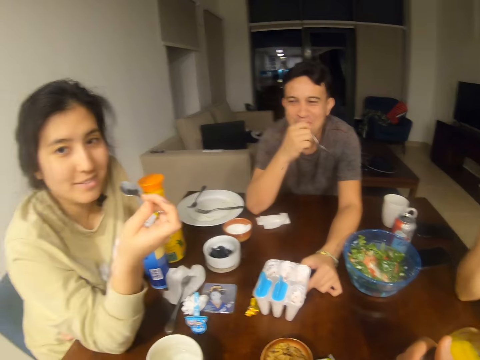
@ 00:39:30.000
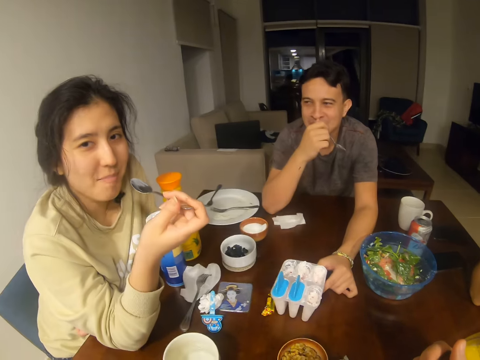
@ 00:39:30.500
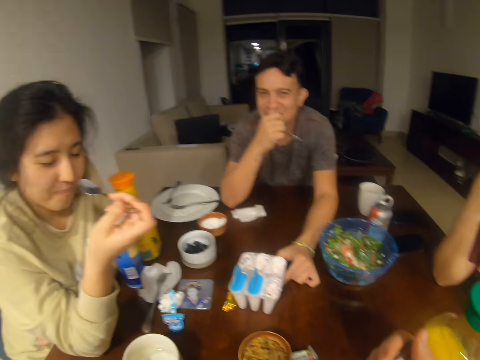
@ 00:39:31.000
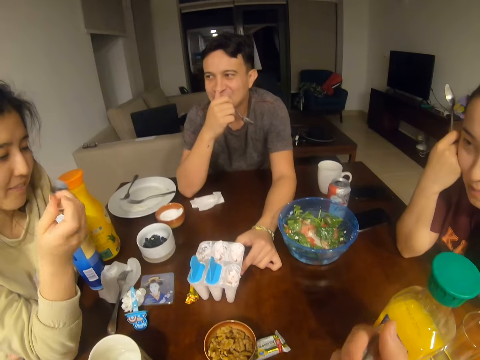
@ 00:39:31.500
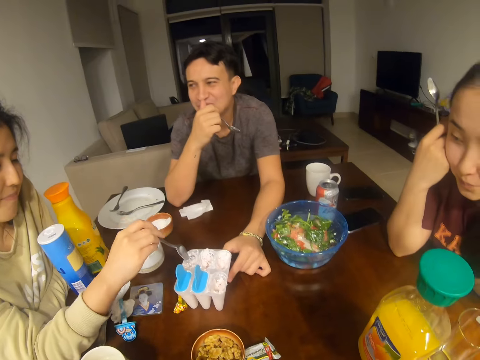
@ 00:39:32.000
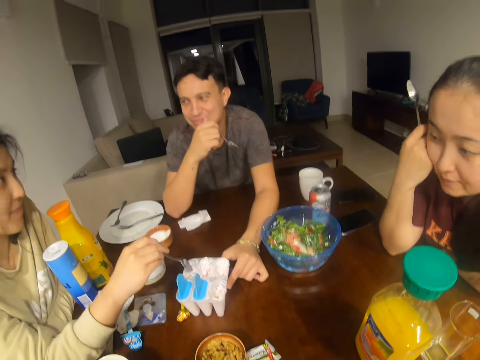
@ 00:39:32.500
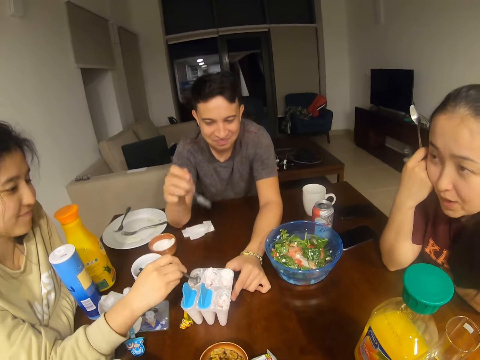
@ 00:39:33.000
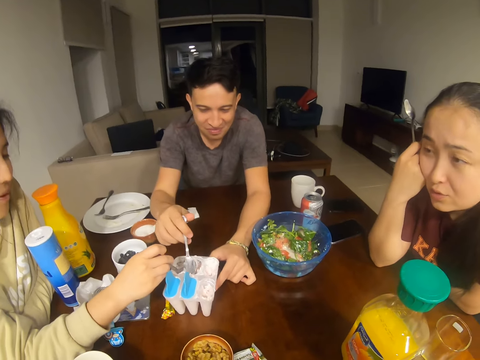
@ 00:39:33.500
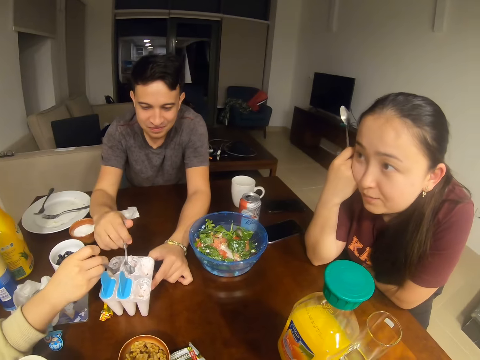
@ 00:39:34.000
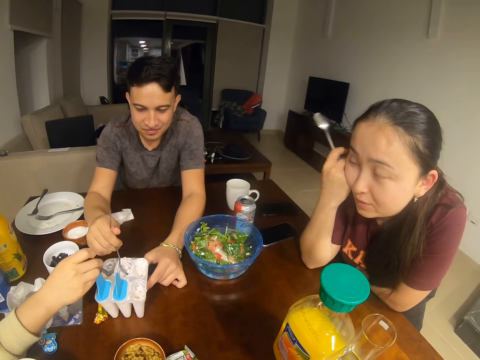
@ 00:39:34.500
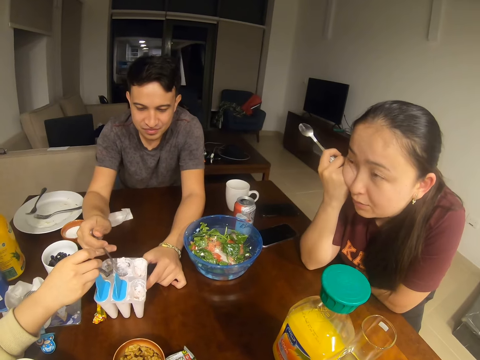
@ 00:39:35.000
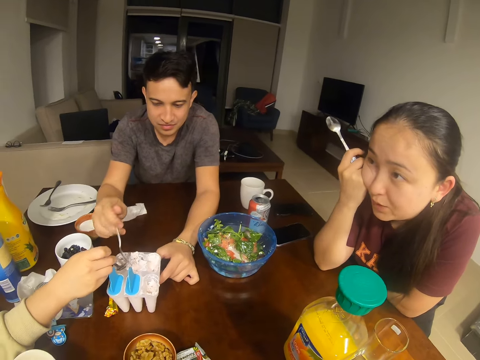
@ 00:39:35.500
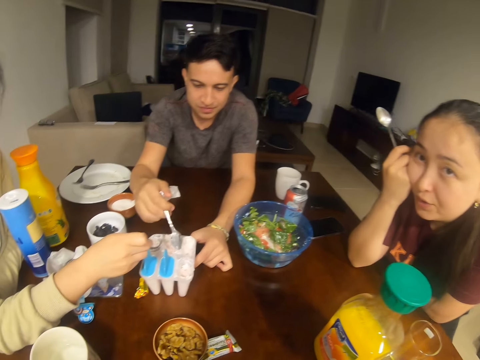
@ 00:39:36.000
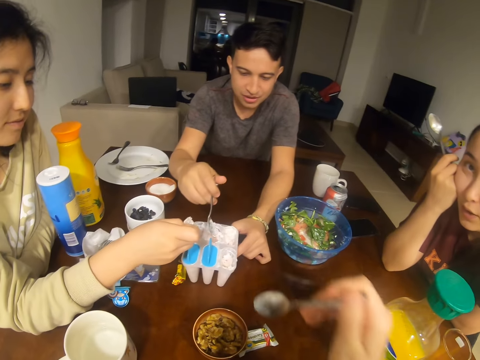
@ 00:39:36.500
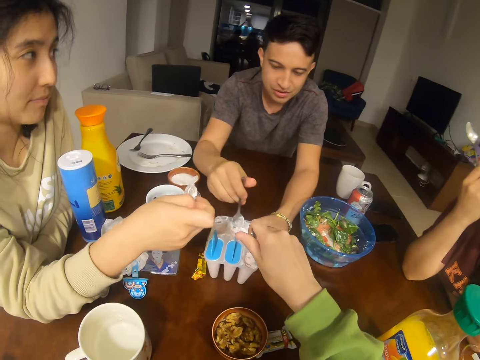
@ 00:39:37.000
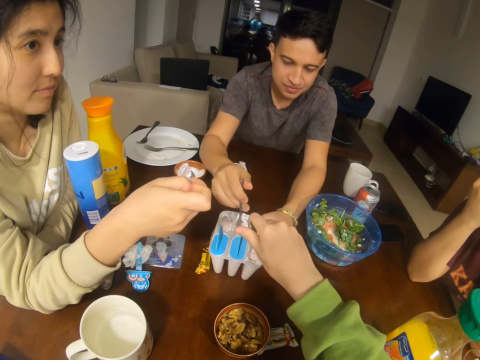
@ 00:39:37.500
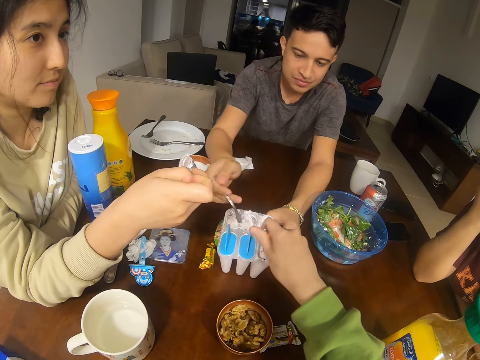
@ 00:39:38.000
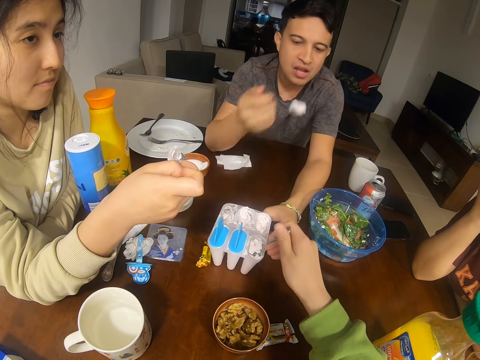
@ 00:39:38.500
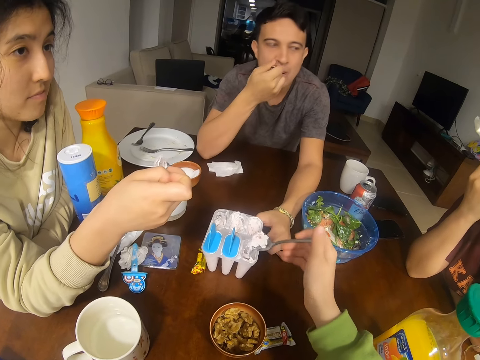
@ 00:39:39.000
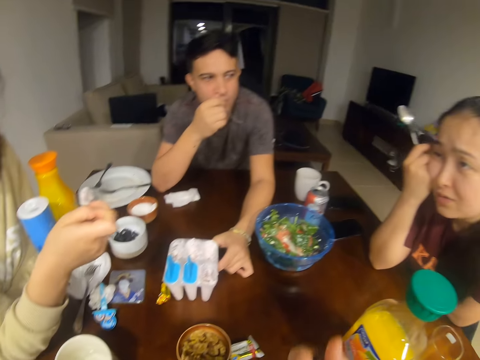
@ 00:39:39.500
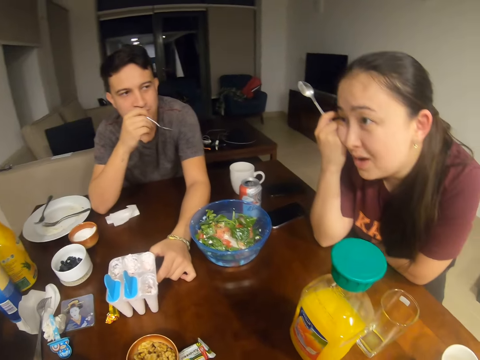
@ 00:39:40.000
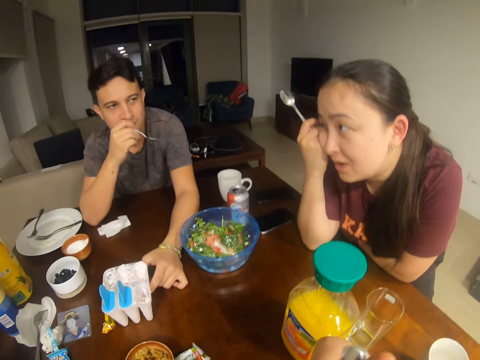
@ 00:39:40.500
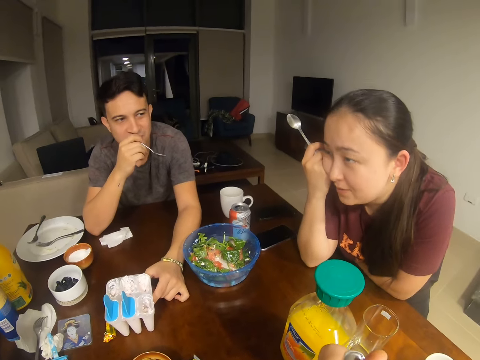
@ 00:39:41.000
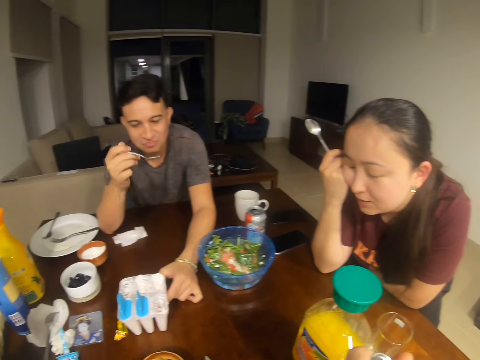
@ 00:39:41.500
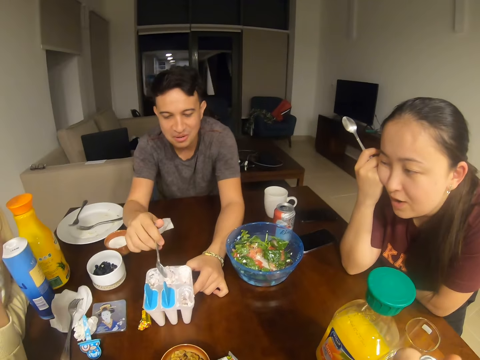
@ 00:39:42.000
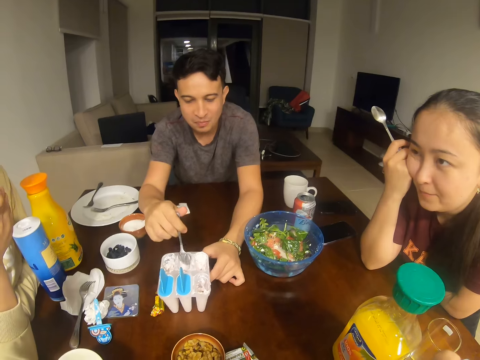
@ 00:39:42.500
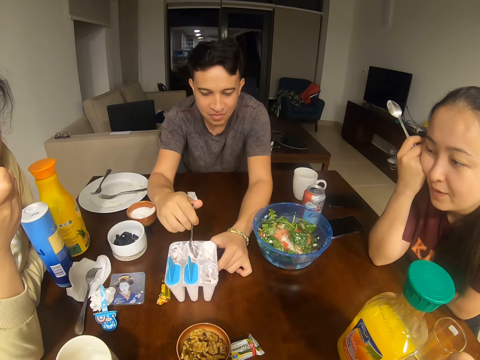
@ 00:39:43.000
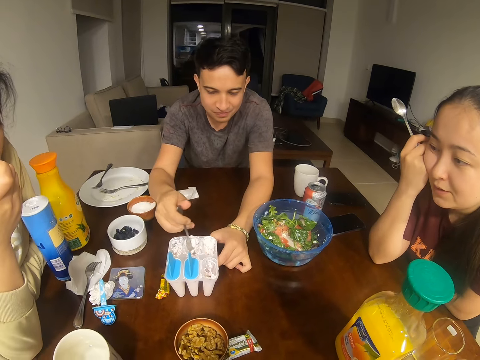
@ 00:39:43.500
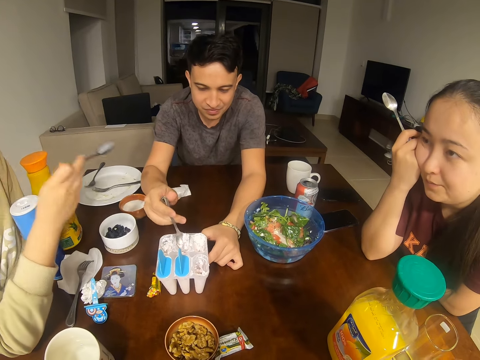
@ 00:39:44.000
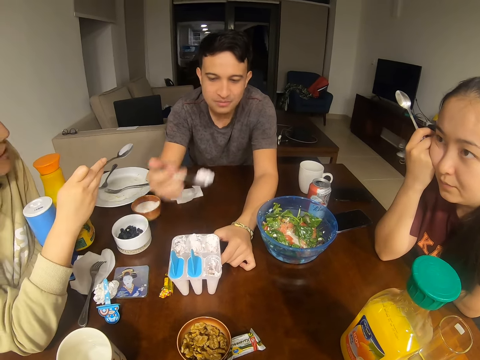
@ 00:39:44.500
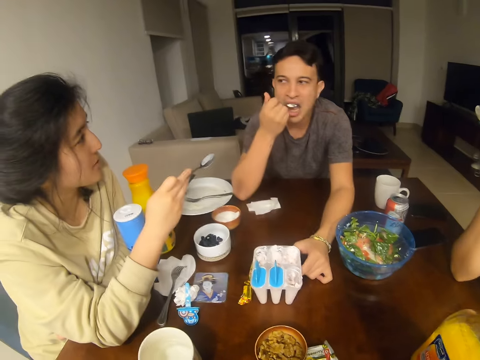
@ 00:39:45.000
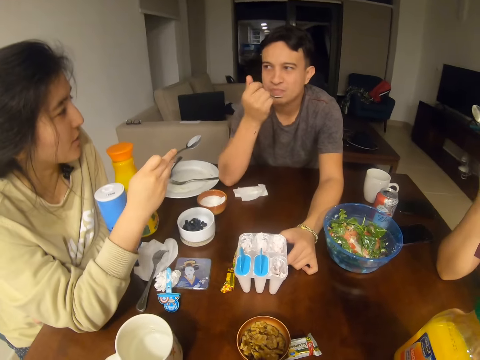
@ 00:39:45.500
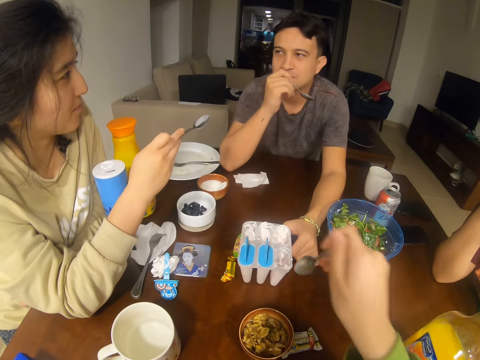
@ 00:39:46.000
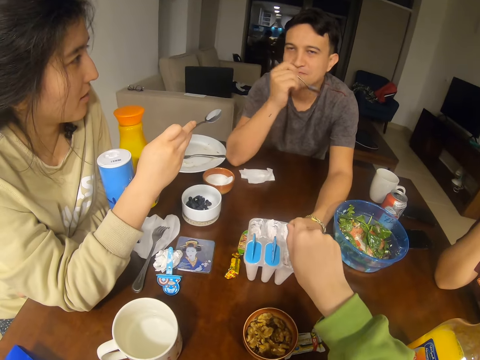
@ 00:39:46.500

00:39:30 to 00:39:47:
The camera wearer talks to a girl. A woman converses with another woman, the camera wearer and a man. Another man talks to the girl. The other woman scoops ice cream. The first man scoops ice cream. The camera wearer scoops ice cream. They eat something. The other man talks to the girl. The first man scoops ice cream. The other woman converses with the first woman, the camera wearer and the first man.

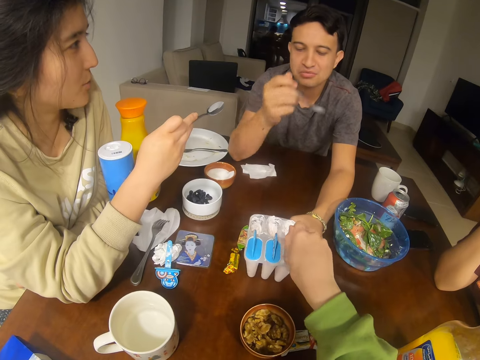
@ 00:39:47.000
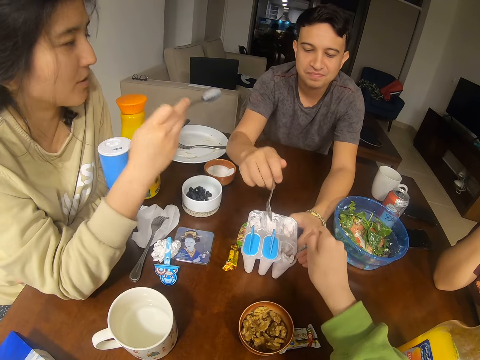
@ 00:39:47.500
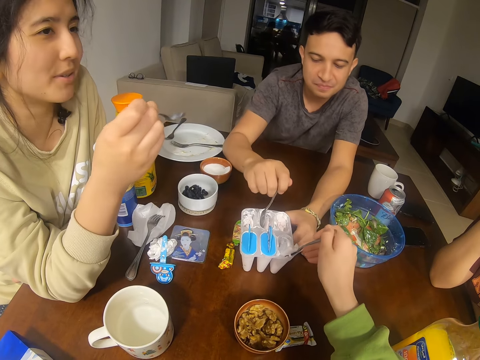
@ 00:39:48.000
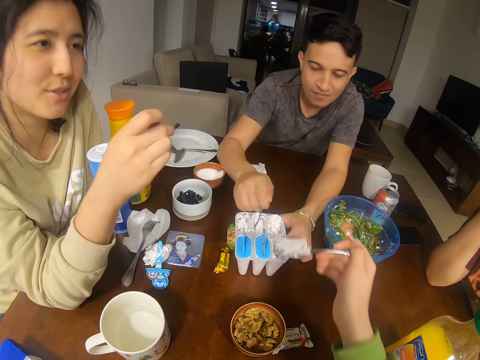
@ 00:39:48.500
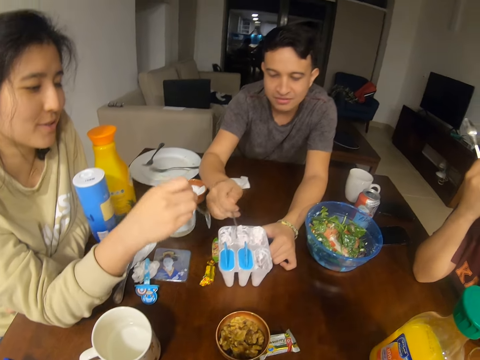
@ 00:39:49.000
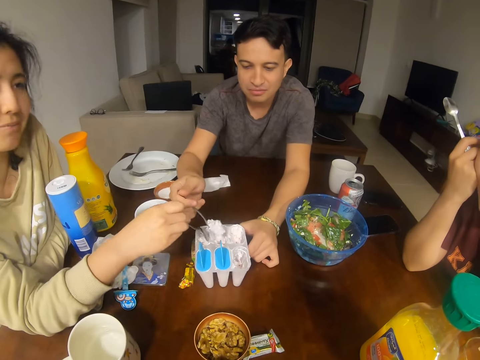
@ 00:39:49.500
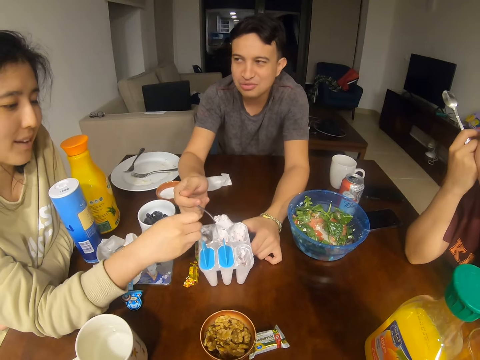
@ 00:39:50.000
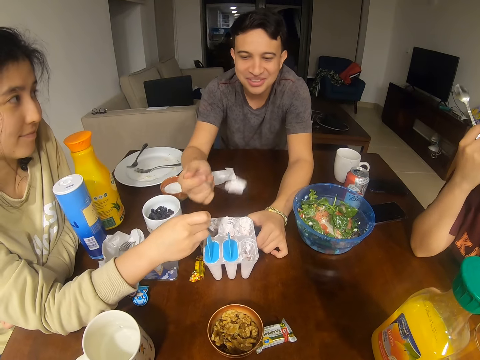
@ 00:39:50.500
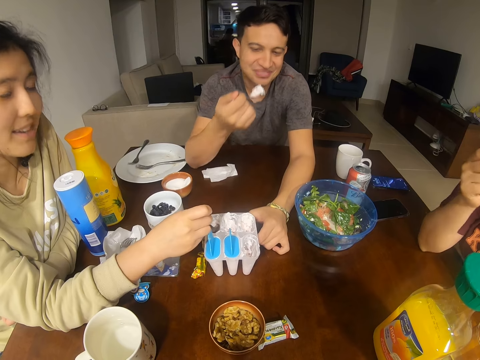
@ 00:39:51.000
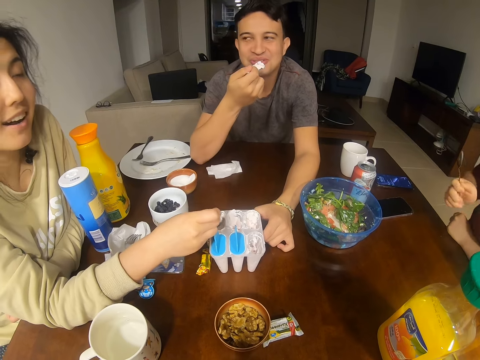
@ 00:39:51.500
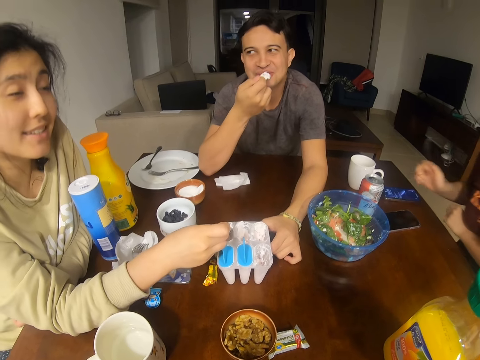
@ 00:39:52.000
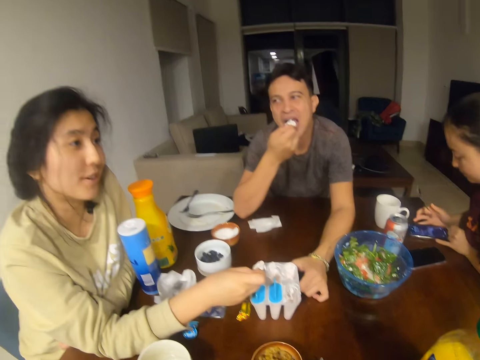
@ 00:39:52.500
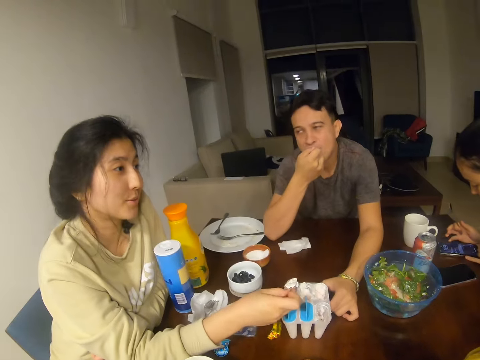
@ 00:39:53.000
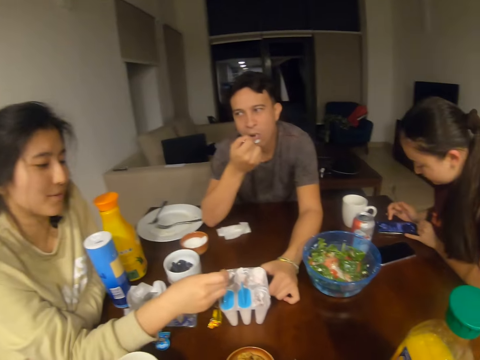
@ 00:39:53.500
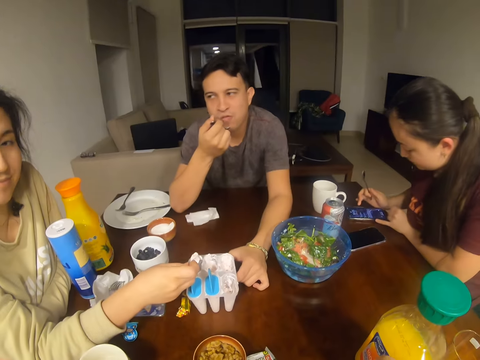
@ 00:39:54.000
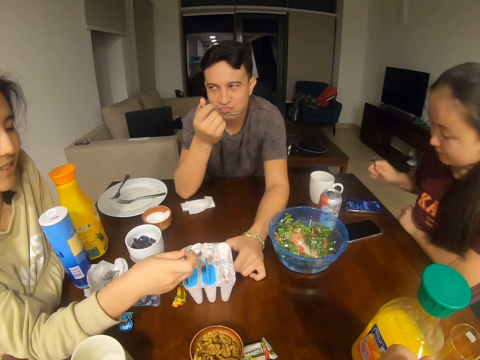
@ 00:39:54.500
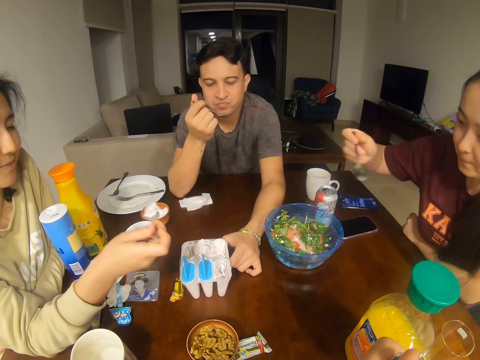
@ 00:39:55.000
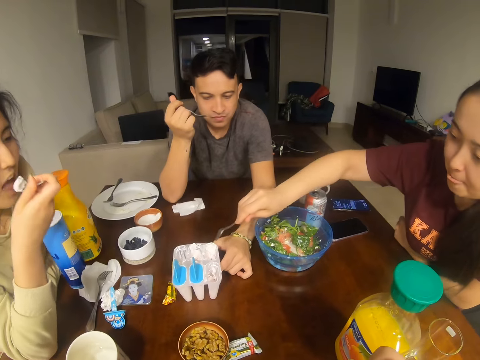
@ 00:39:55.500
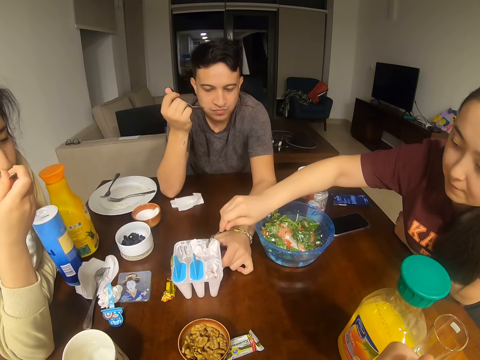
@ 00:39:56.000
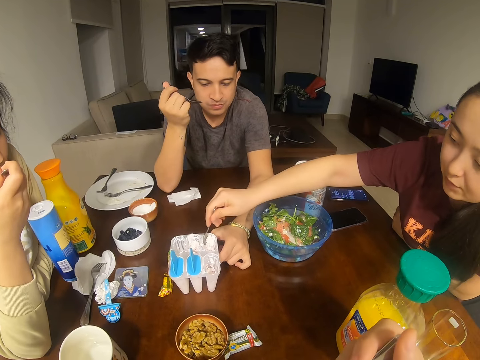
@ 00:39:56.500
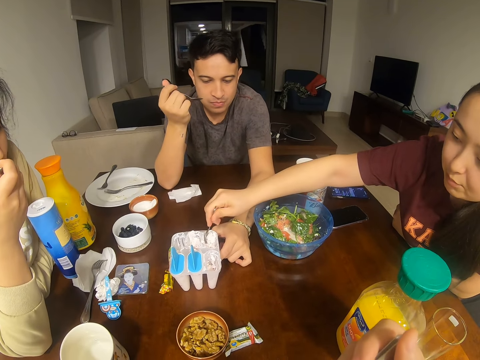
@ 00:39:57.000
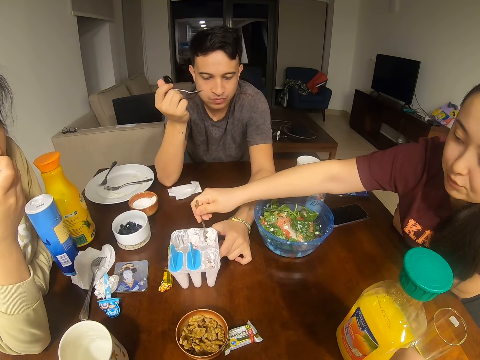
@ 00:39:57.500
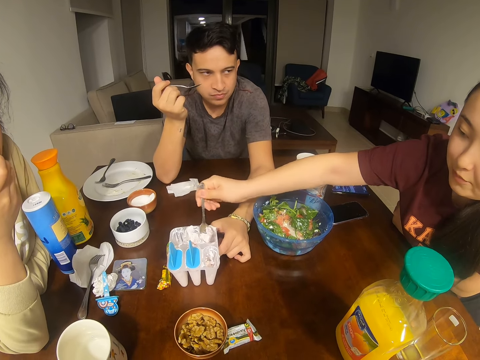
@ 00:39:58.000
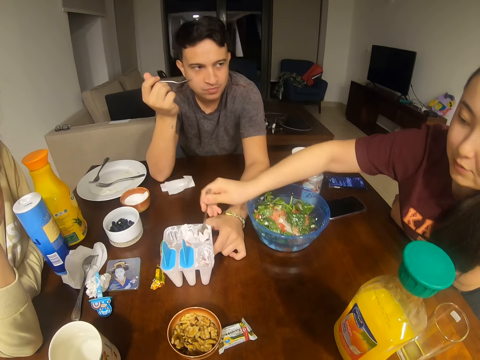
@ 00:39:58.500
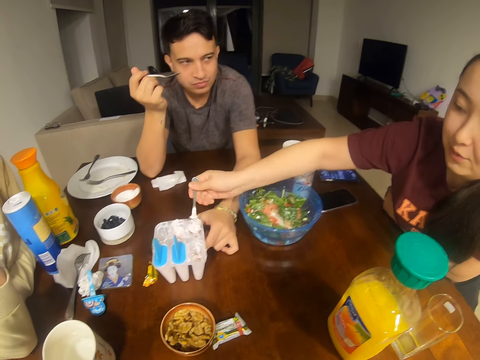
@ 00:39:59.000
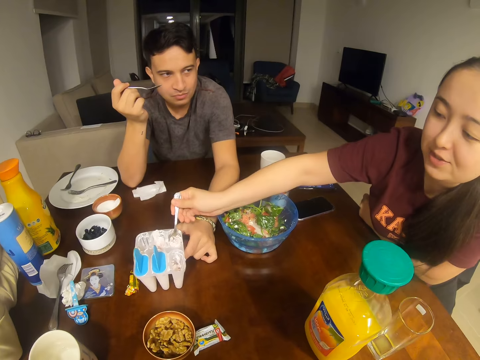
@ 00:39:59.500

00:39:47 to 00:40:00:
The camera wearer scoops ice cream. They eat something. A man scoops ice cream. Another man talks to a girl. The girl touches the phone screen. A woman looks at her phone. The woman scoops ice cream.
